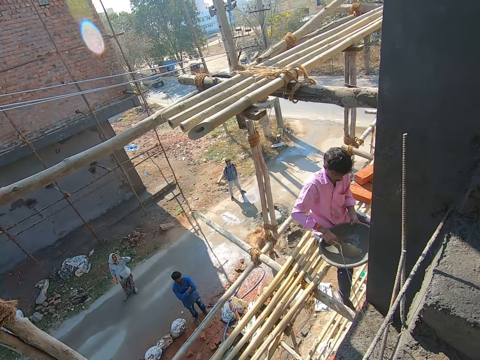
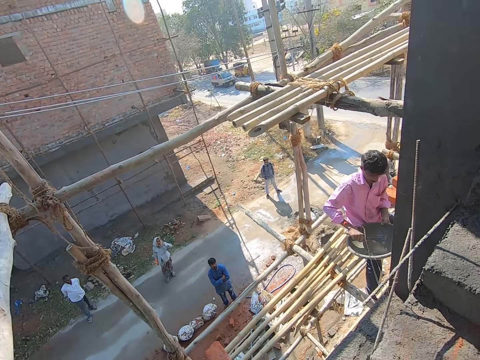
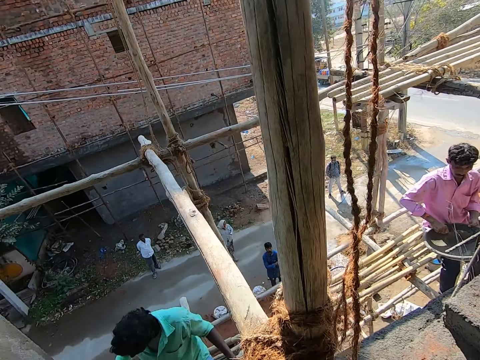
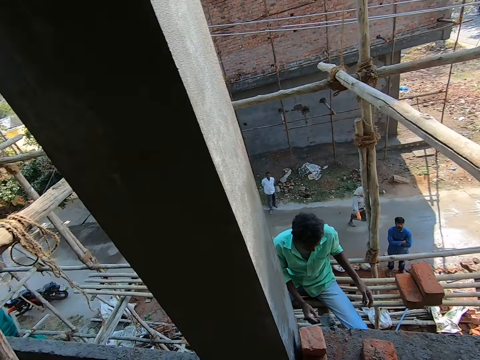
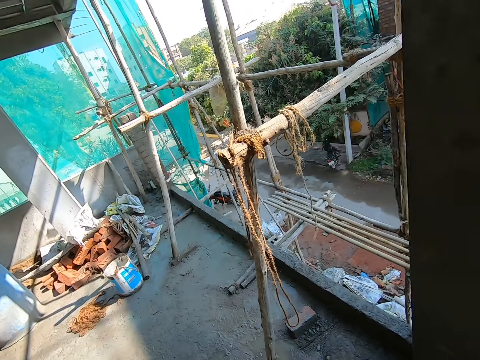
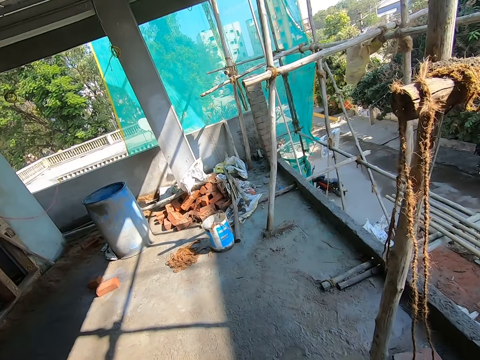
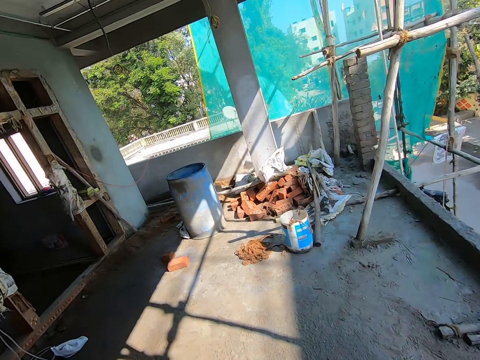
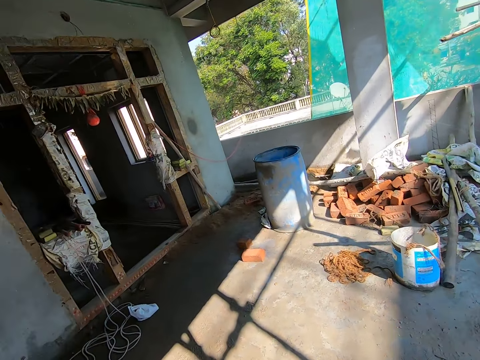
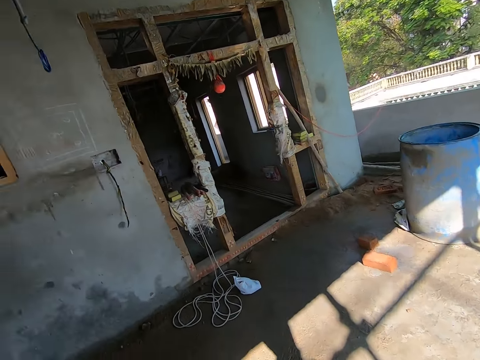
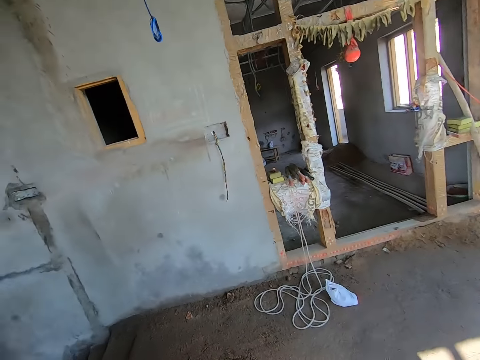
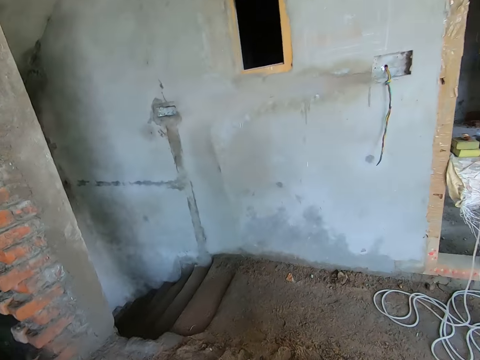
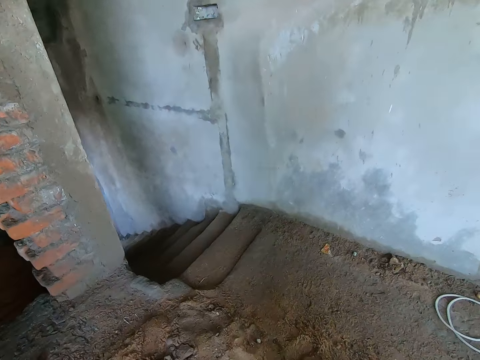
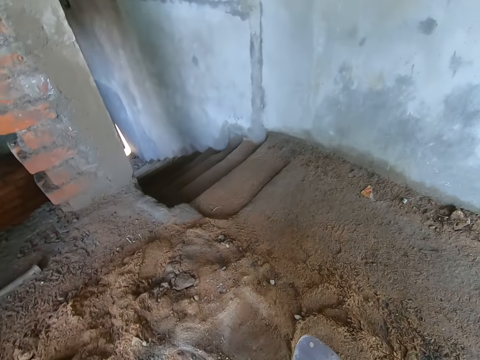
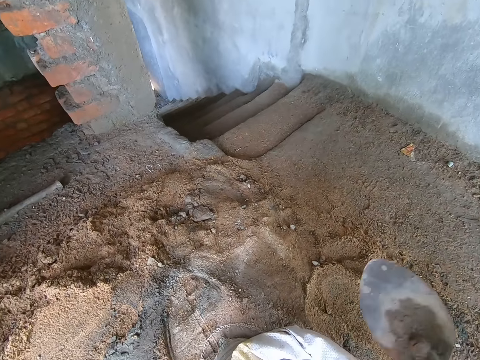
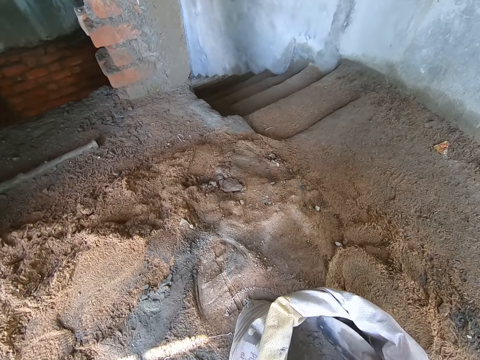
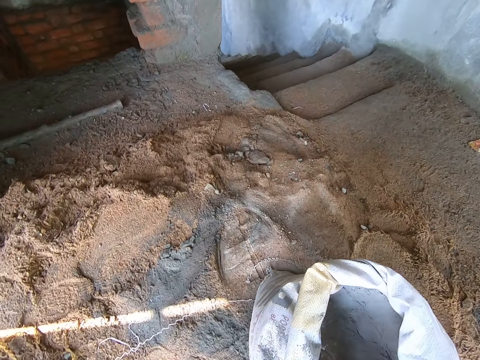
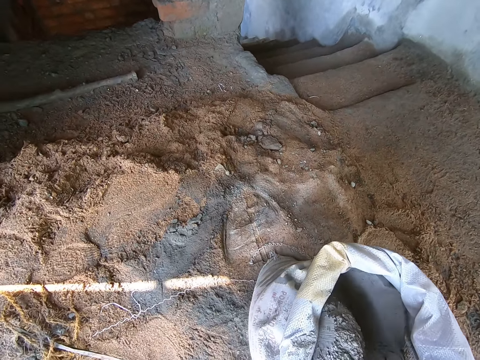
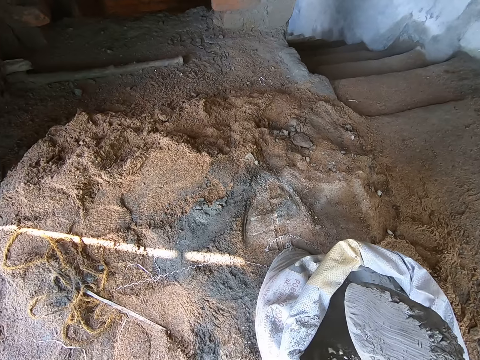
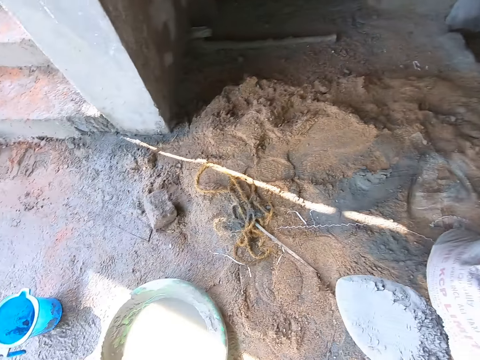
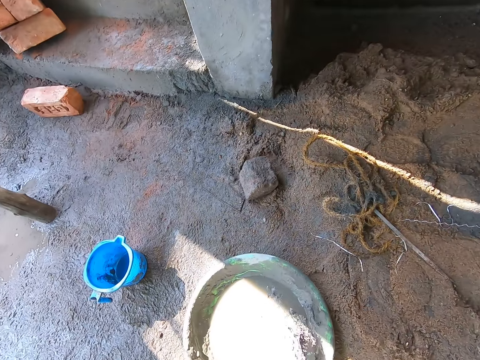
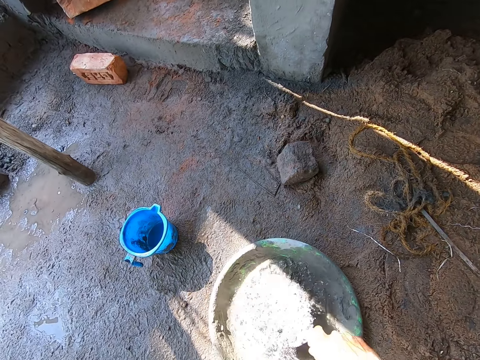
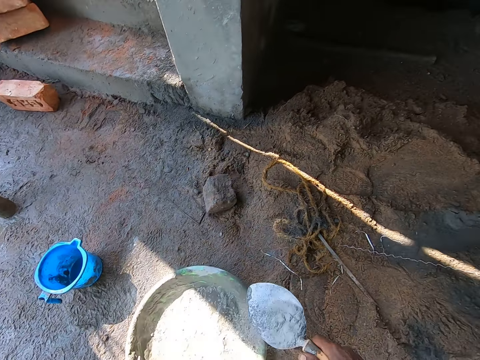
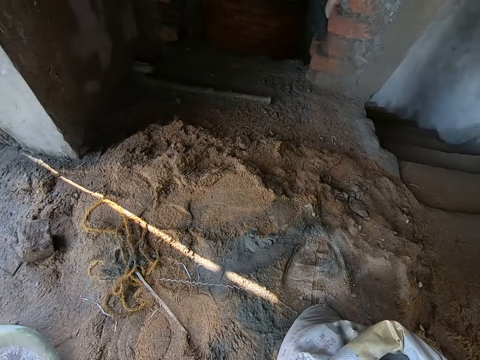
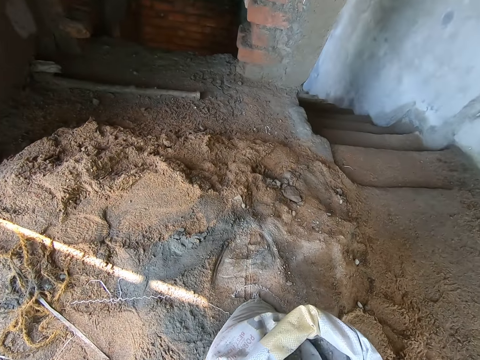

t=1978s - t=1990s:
The camera wearer picks up a trowel. He scoops cement from a cement bag on the ground with the hand trowel in his right hand. He pours the cement in the hand trowel in his right hand into the head pan on the ground.

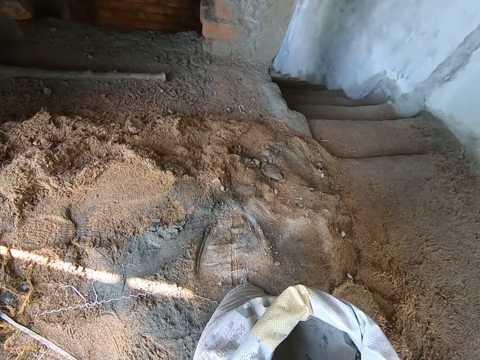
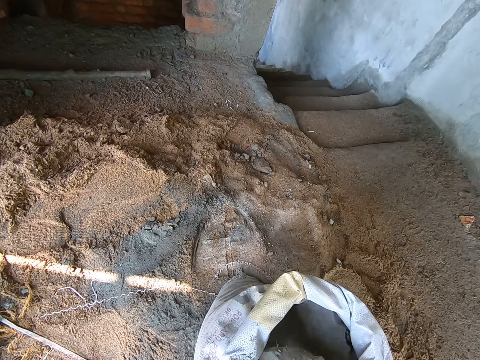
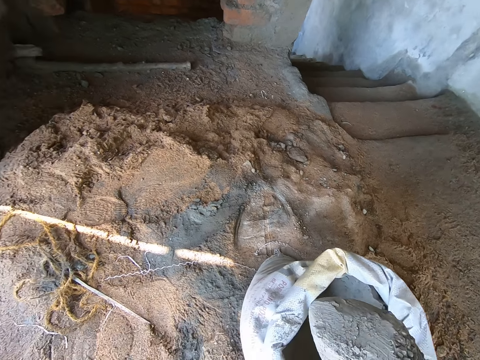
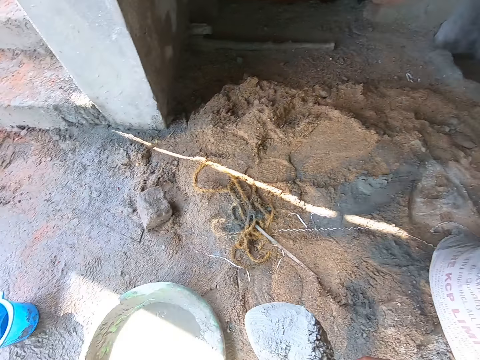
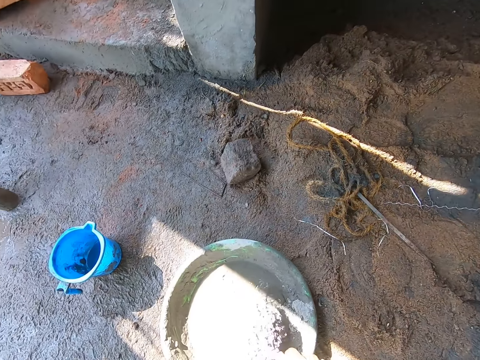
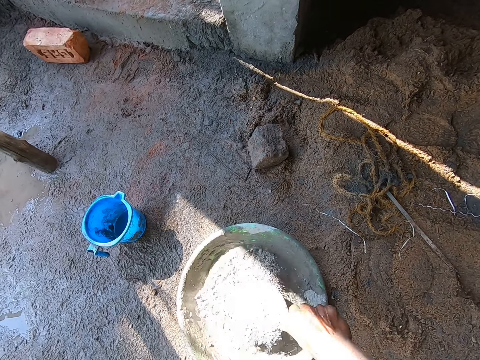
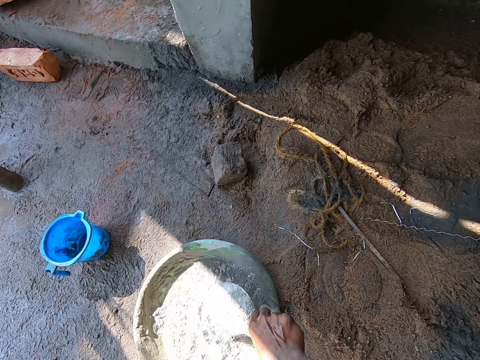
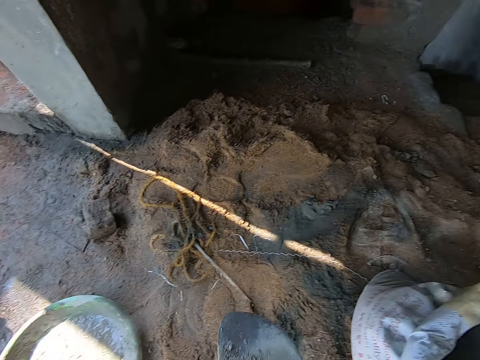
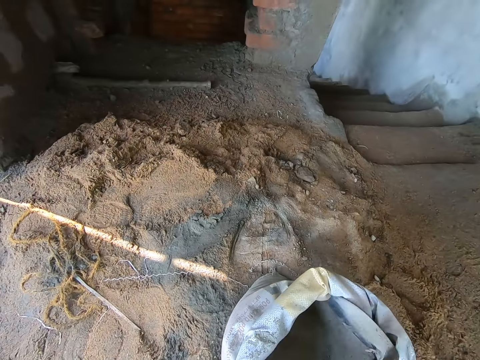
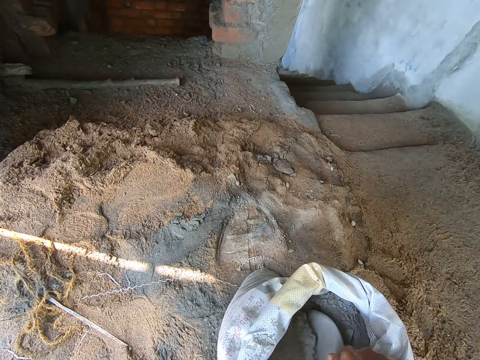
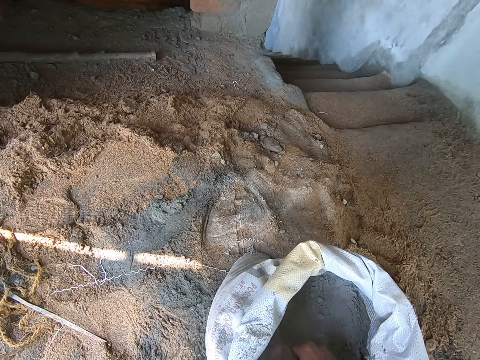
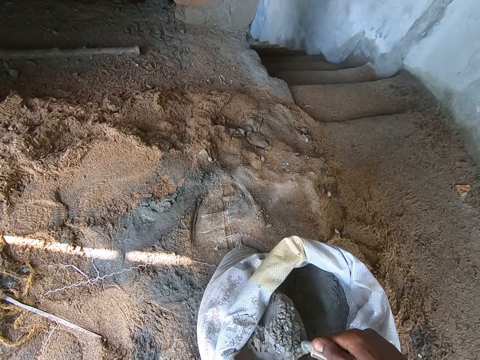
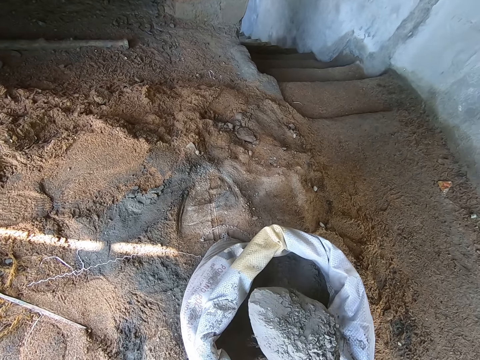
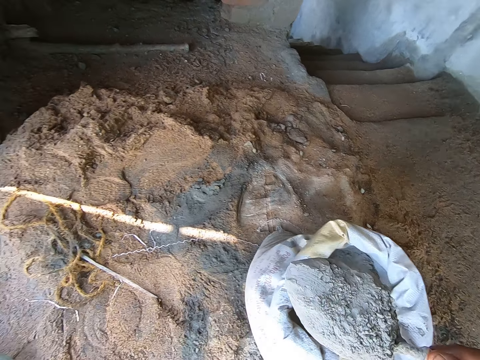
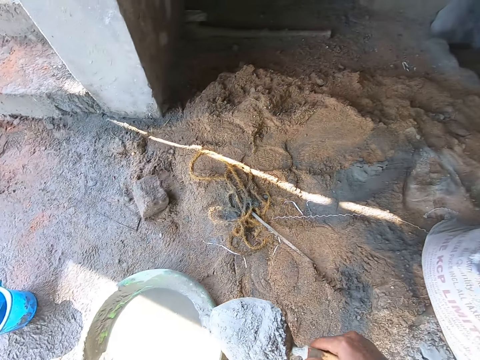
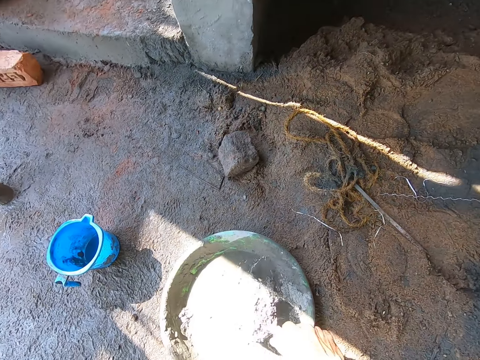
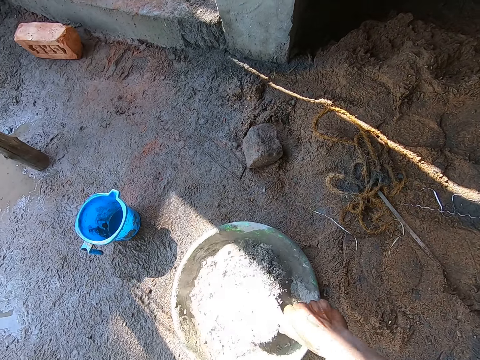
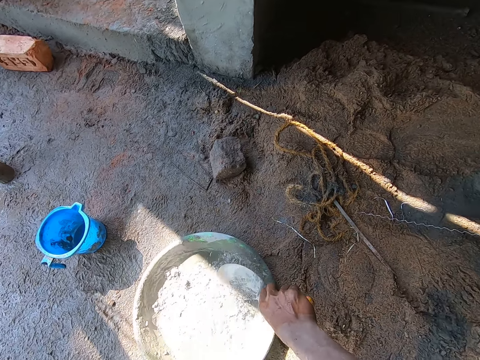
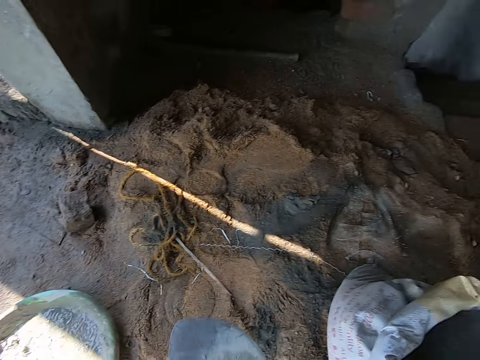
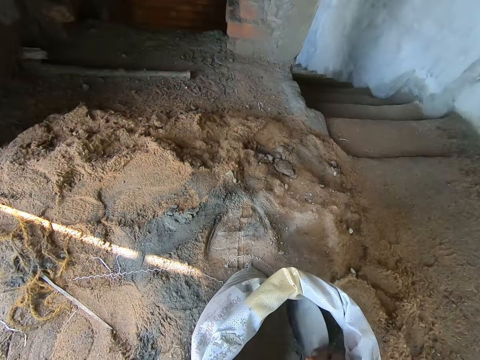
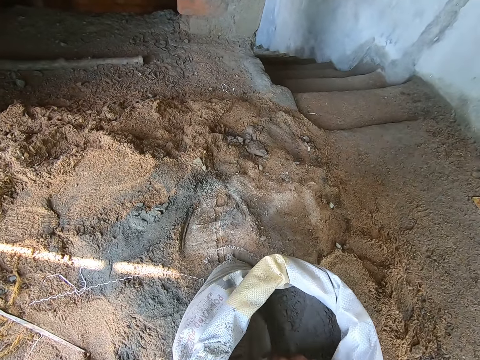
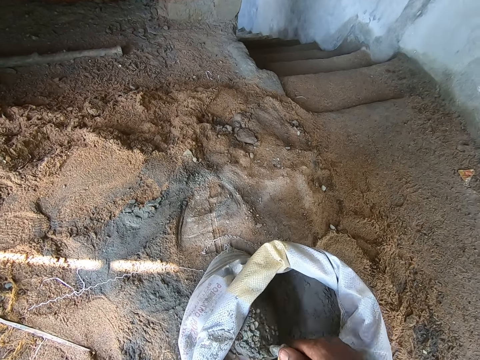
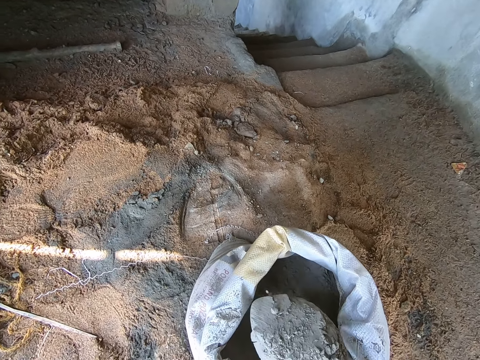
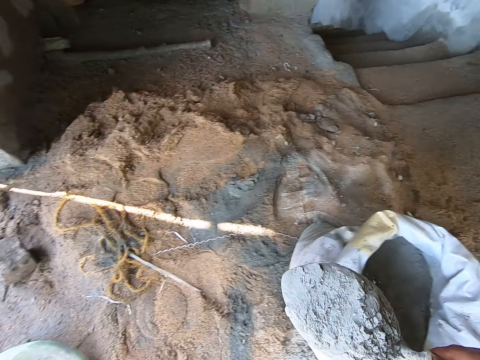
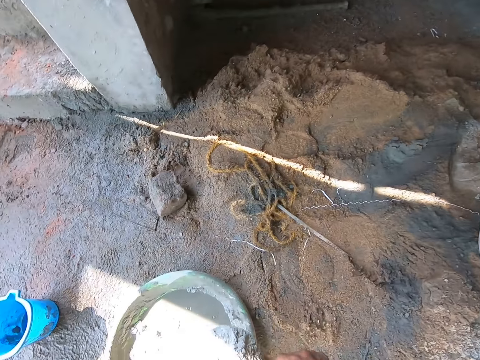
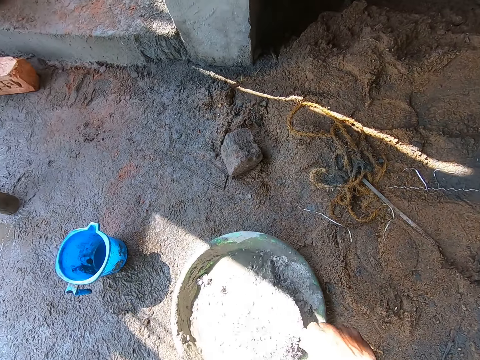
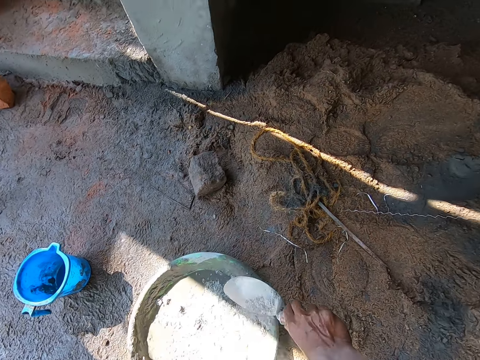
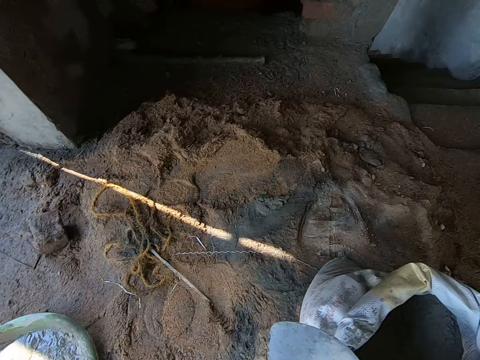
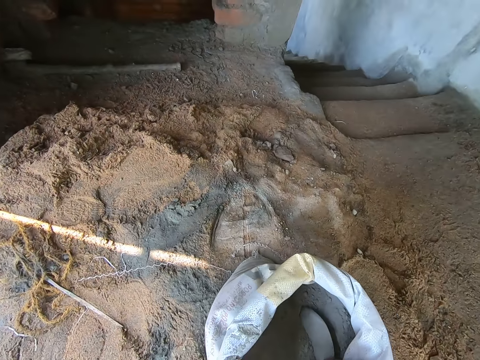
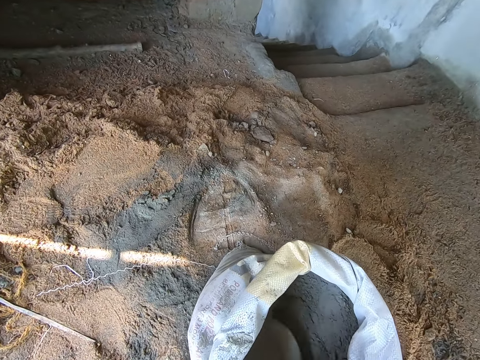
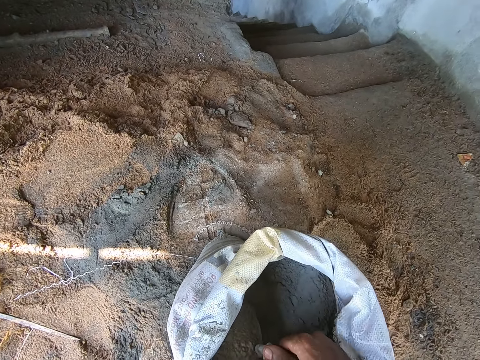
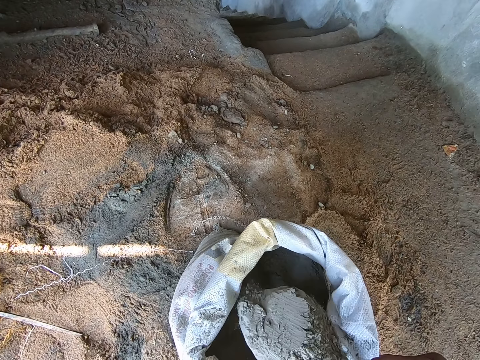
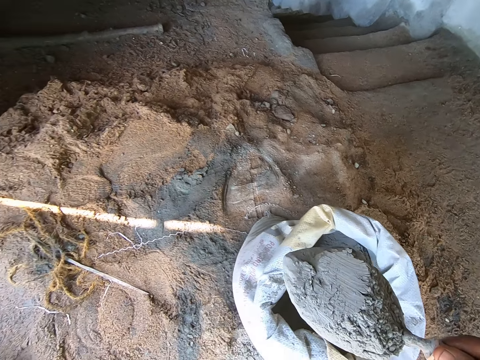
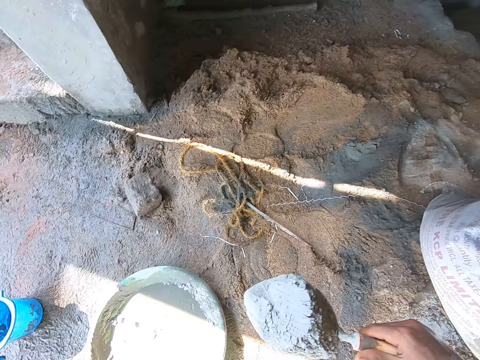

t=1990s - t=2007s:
The camera wearer scoops cement from the cement bag on the ground with the hand trowel in his right hand. He pours the cement in the hand trowel in his right hand into the head pan on the ground. He scoops cement from the cement bag on the ground with the hand trowel in his right hand. He pours the cement in the hand trowel in his right hand into the head pan on the ground. He scoops cement from the cement bag on the ground with the hand trowel in his right hand. He pours the cement in the hand trowel in his right hand into the head pan on the ground. He scoops cement from the cement bag on the ground with the hand trowel in his right hand.
